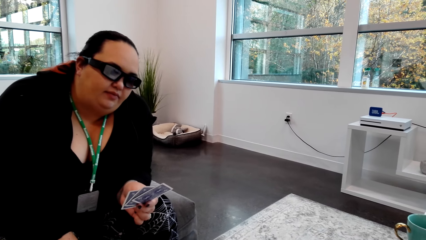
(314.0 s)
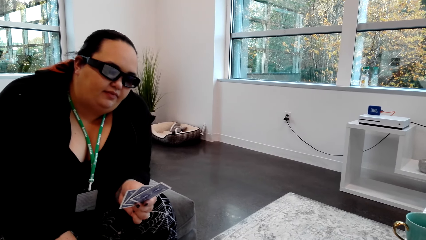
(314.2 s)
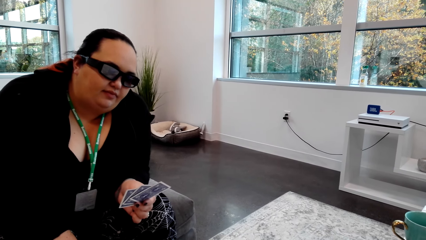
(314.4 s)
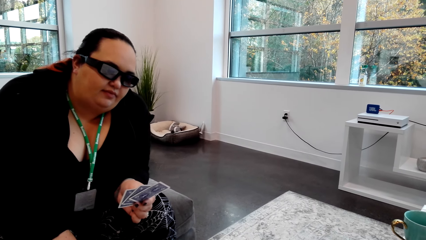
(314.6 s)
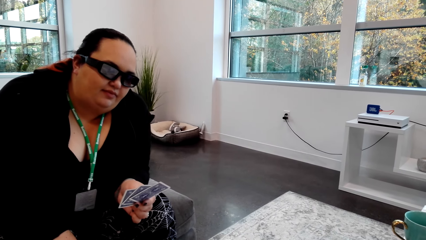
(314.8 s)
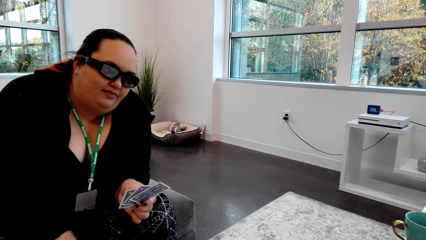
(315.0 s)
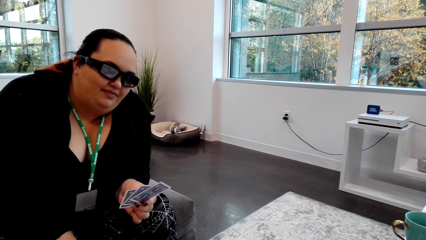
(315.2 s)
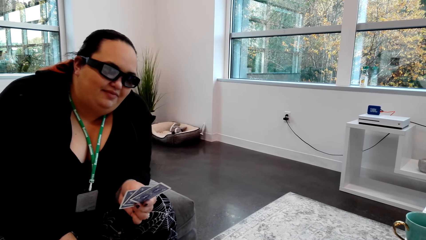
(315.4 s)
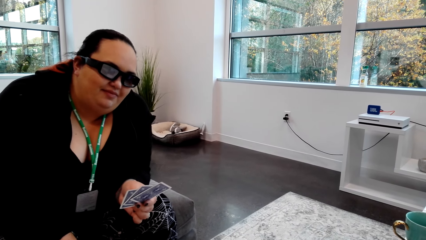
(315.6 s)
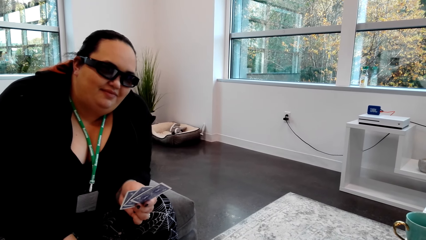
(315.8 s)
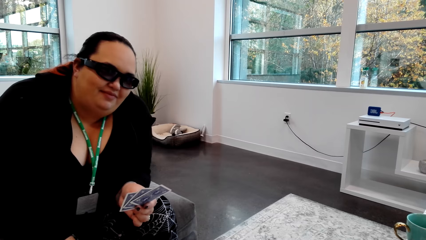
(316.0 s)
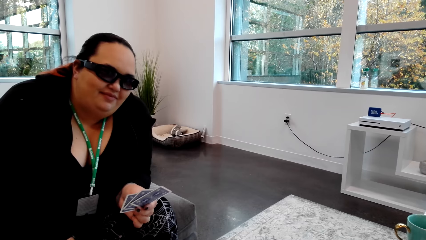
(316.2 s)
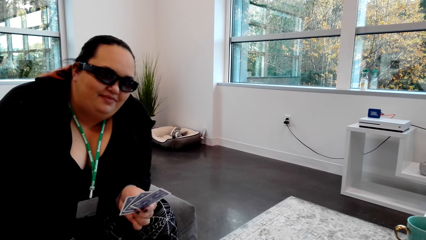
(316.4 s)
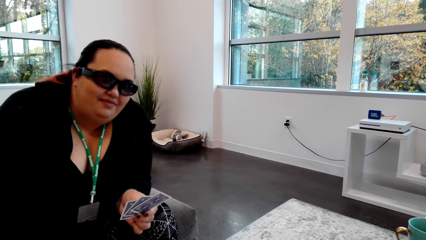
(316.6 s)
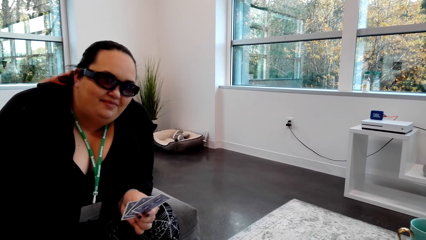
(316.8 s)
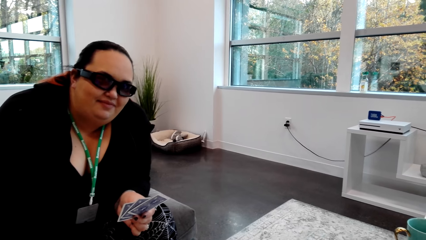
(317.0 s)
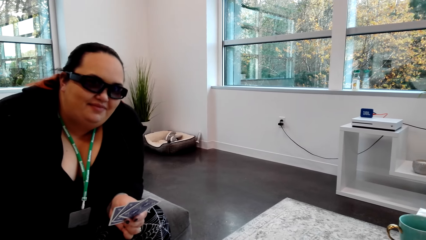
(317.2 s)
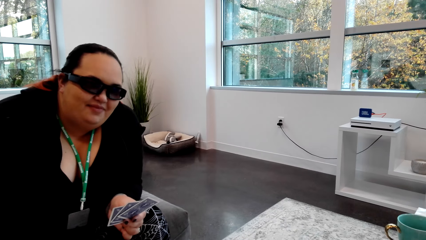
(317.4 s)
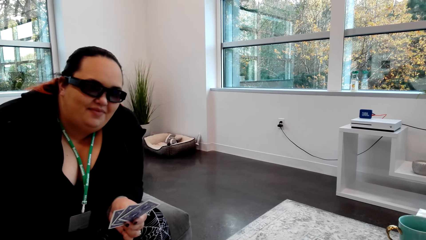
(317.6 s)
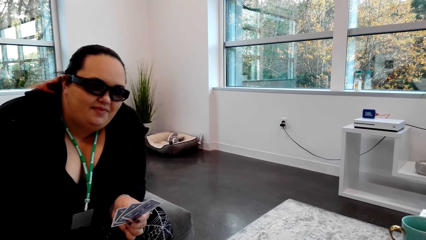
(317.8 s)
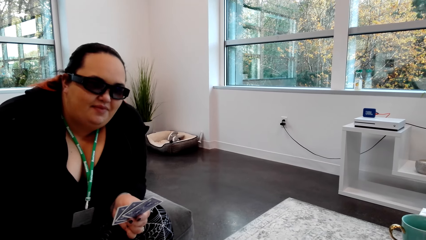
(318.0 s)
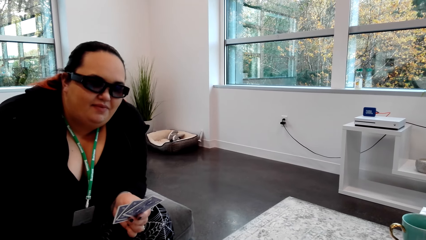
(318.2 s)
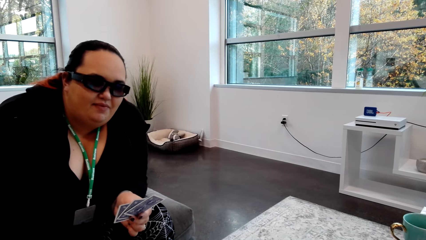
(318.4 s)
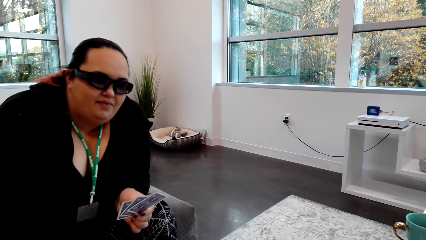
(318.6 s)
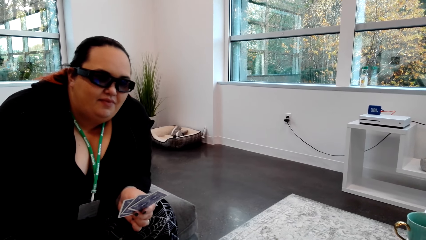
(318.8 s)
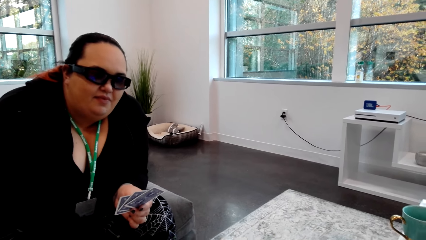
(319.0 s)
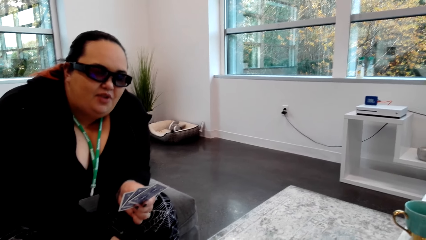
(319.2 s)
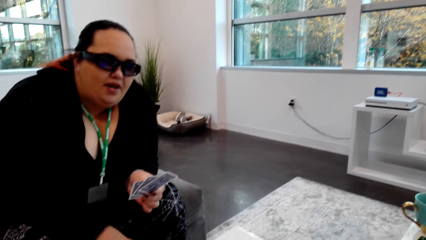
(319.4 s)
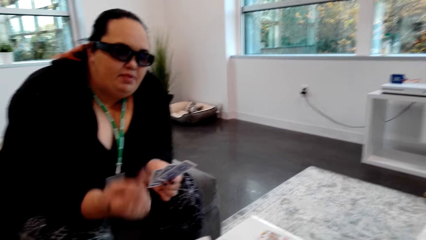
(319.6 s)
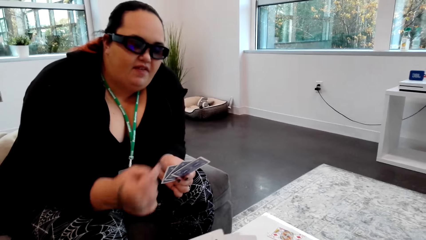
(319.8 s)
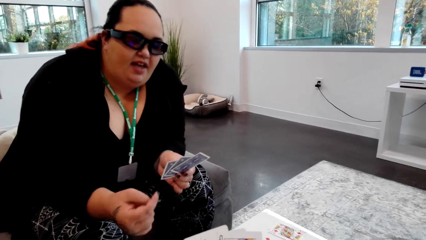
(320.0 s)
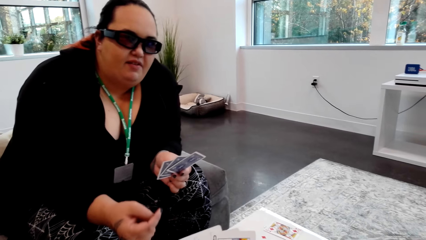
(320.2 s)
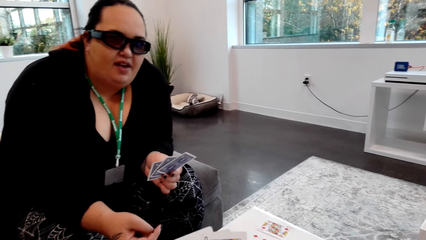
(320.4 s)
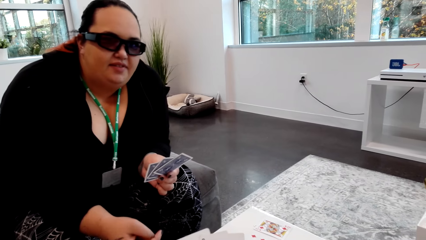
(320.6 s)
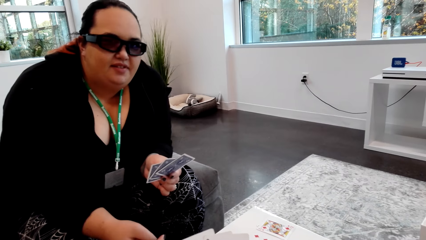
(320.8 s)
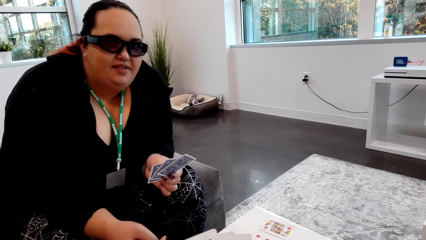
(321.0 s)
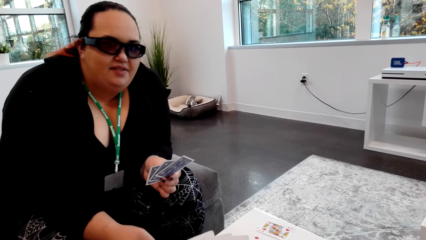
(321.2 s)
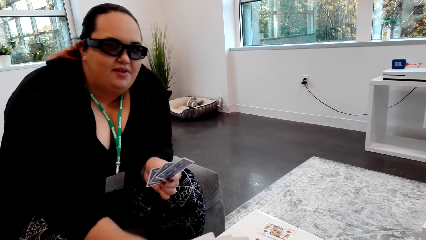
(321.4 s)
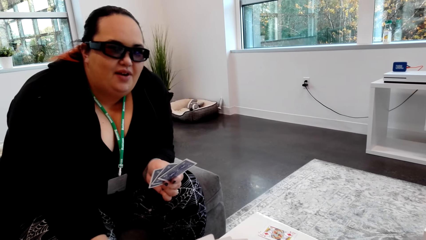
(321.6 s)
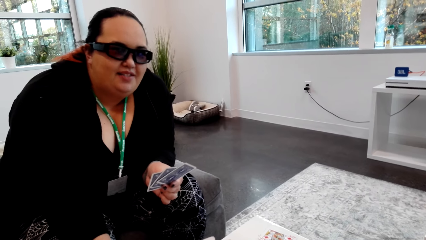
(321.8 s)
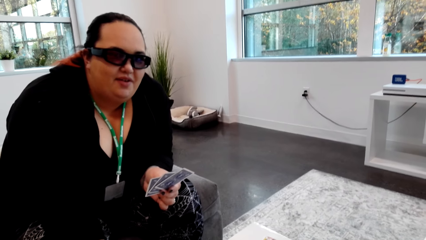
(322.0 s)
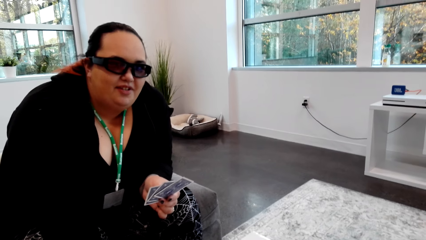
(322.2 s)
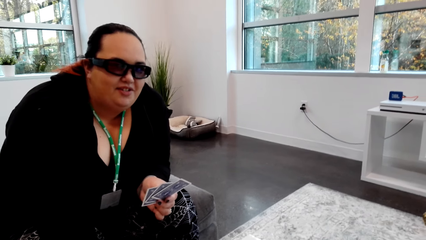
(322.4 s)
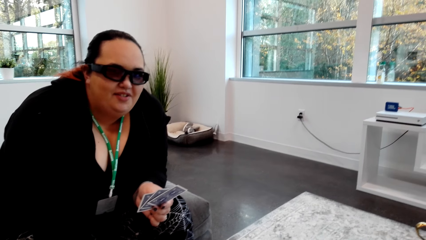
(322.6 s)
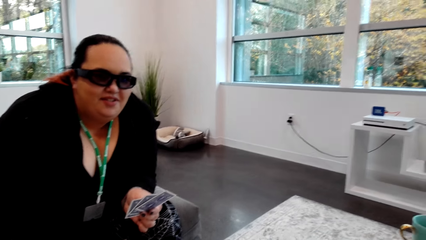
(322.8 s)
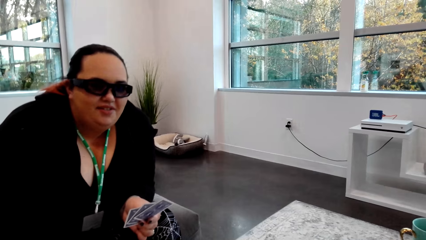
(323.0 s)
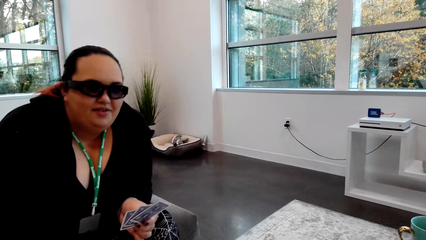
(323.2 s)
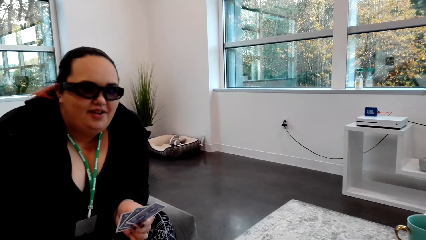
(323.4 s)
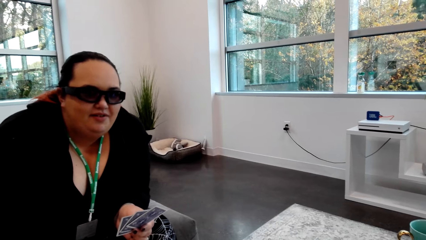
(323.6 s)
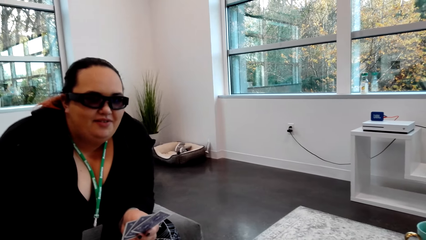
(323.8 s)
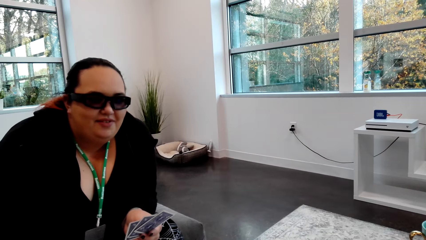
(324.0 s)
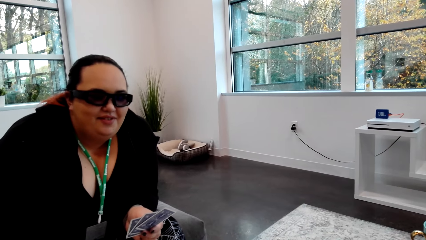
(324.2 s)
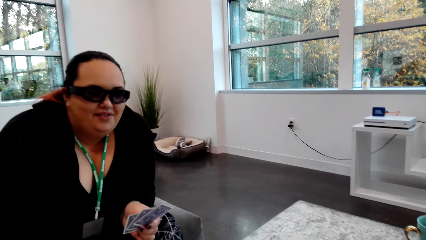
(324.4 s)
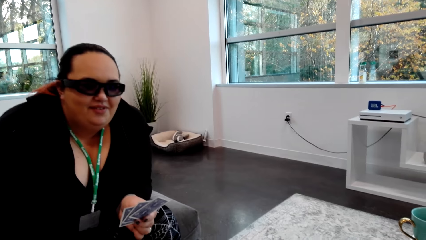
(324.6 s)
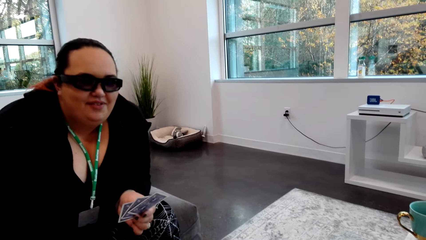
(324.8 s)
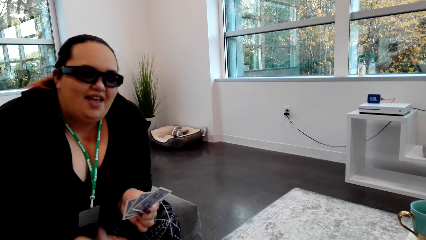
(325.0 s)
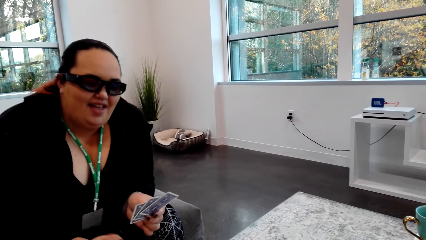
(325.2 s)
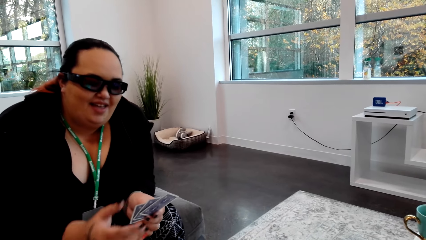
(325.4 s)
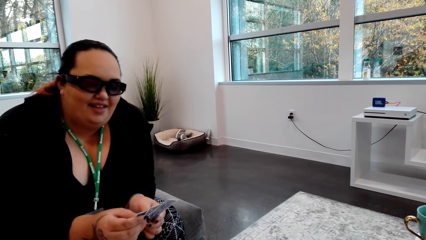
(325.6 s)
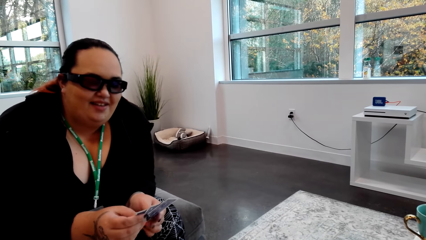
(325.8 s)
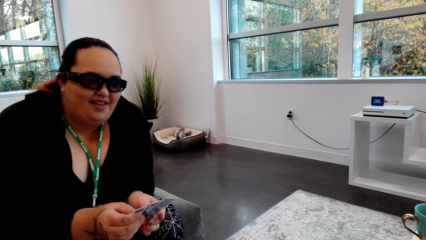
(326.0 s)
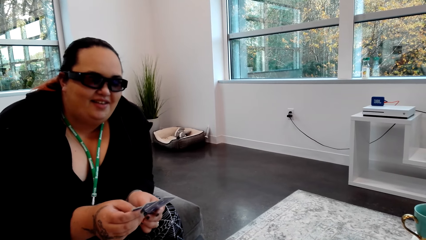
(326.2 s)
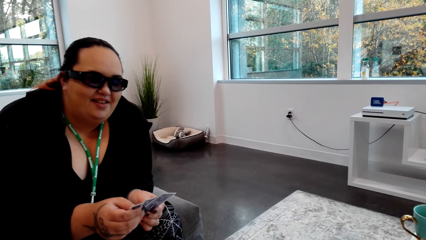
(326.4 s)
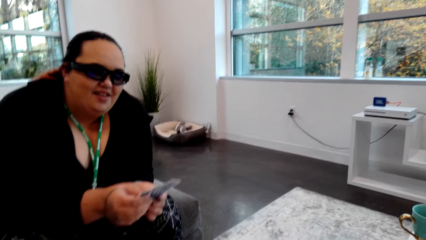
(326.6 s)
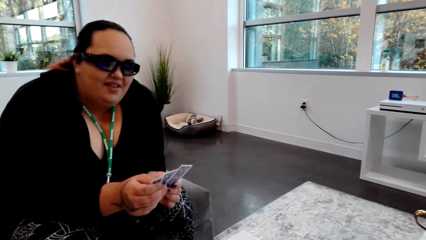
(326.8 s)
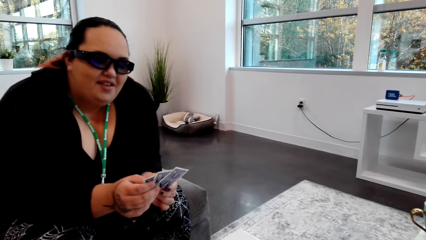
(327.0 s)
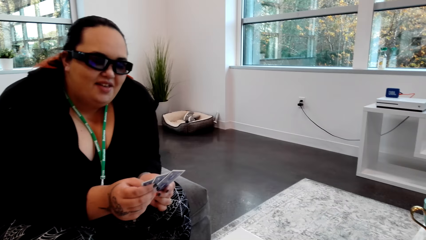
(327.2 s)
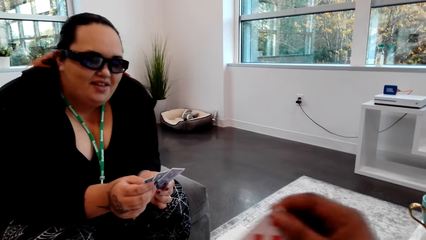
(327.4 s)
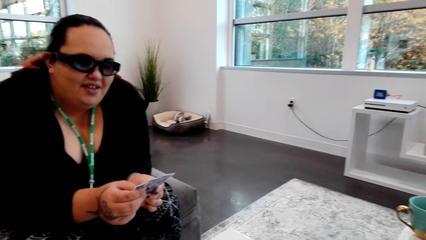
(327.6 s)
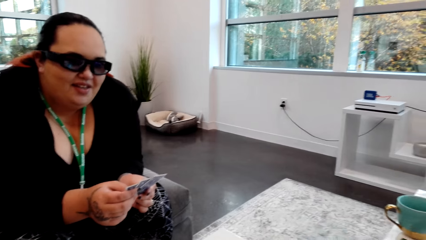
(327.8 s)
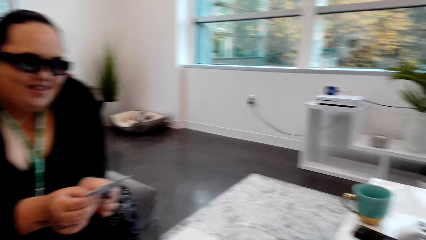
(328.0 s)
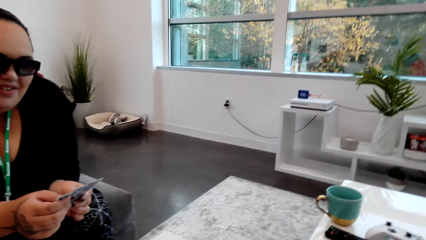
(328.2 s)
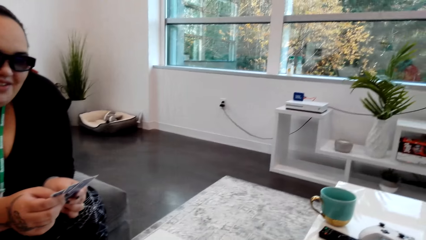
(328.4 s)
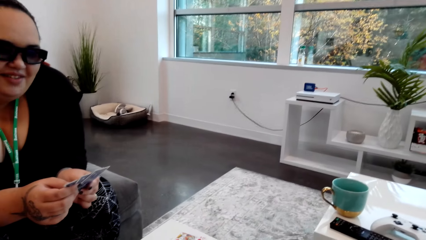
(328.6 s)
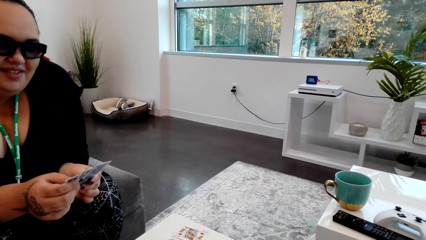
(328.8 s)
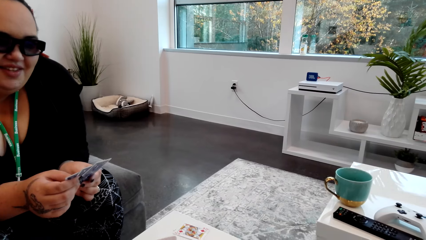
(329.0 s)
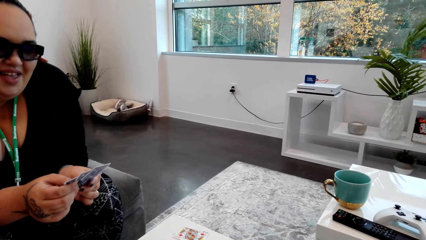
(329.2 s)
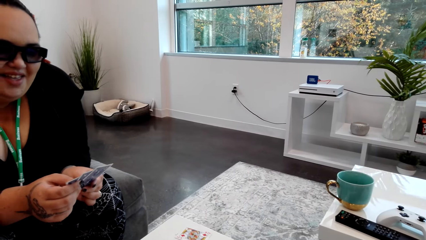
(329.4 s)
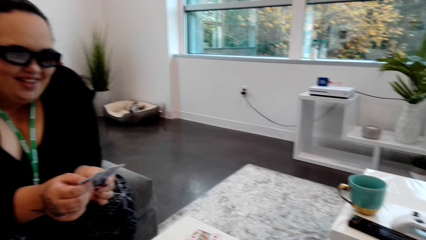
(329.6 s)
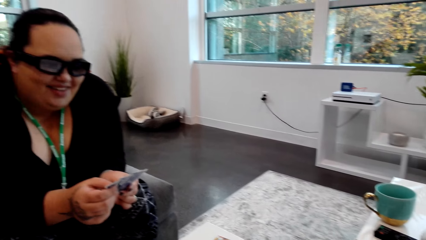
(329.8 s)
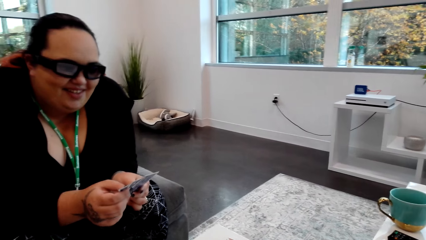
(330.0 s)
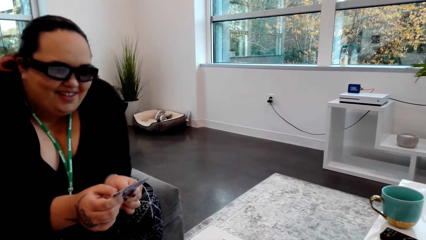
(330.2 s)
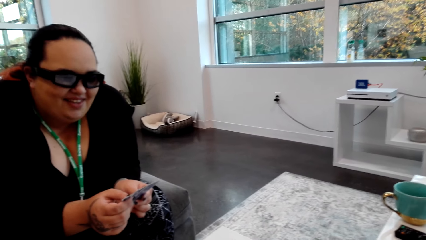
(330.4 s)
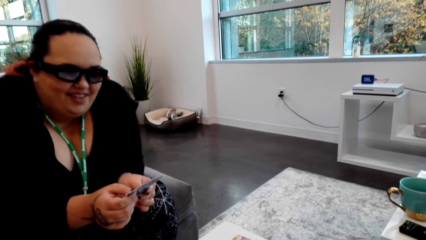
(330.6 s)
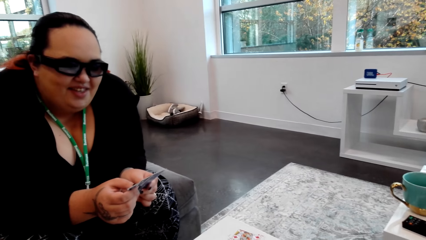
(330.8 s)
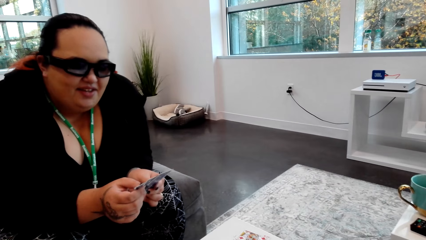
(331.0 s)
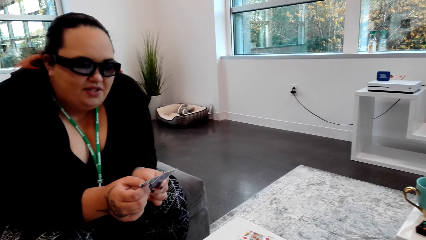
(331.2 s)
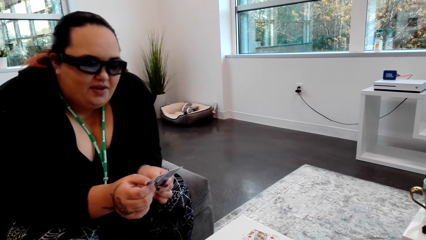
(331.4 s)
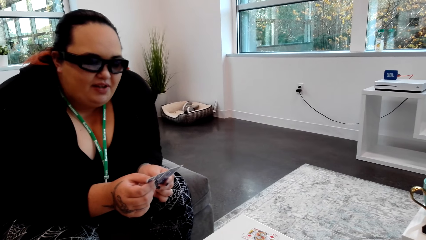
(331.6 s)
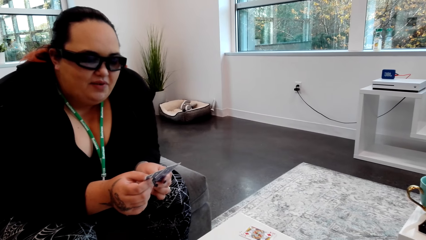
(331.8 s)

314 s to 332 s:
The camera wearer looks at the cards in his hand. He shuffles the cards in his hand.
